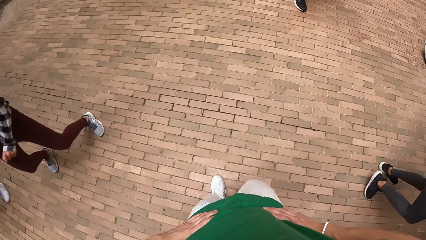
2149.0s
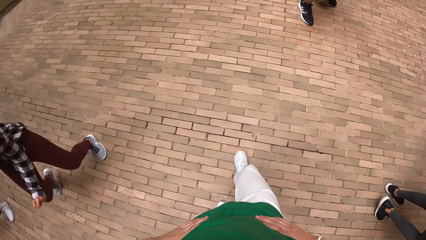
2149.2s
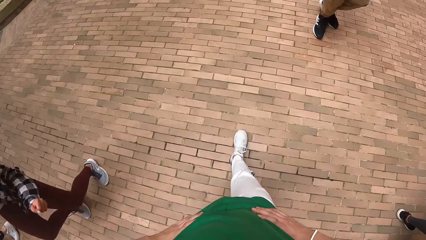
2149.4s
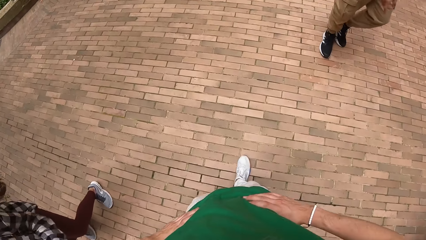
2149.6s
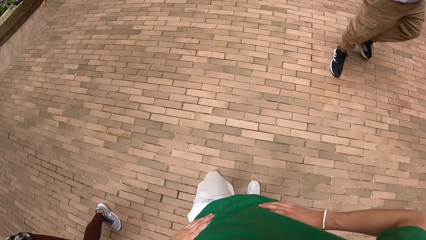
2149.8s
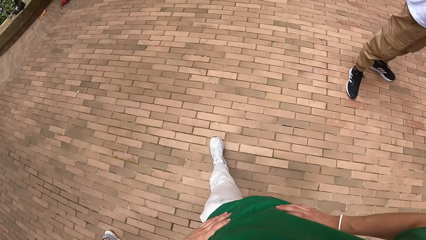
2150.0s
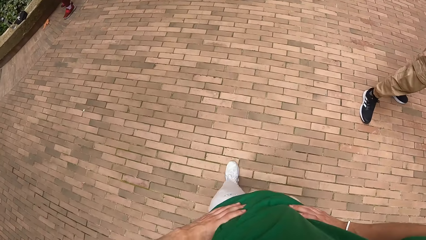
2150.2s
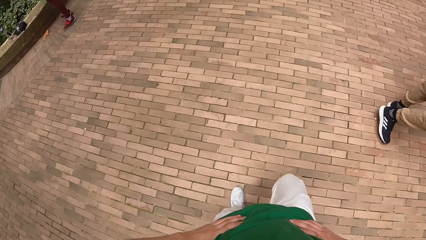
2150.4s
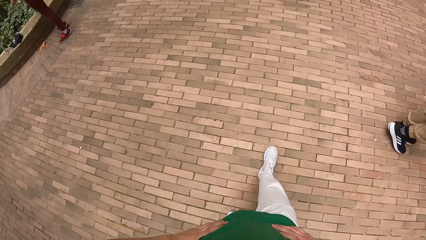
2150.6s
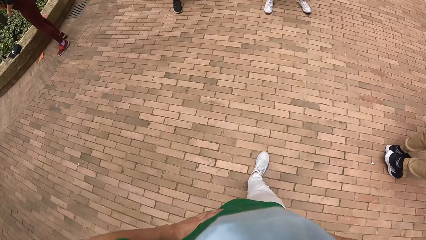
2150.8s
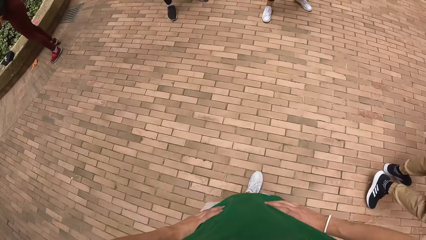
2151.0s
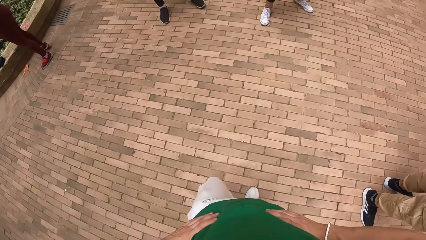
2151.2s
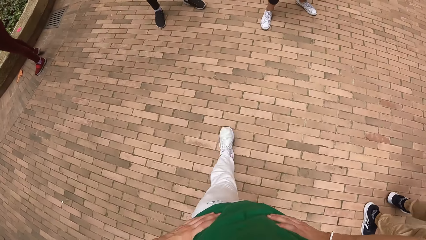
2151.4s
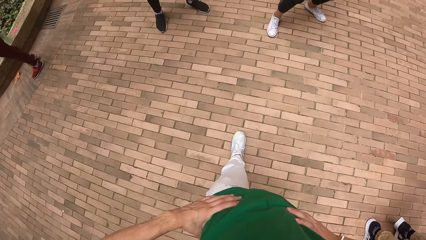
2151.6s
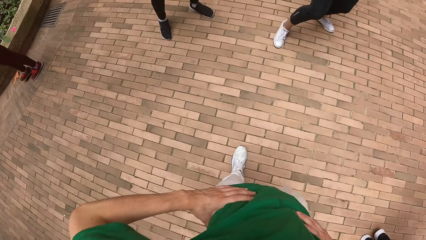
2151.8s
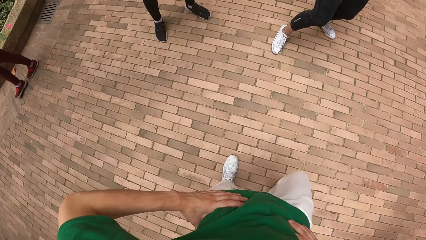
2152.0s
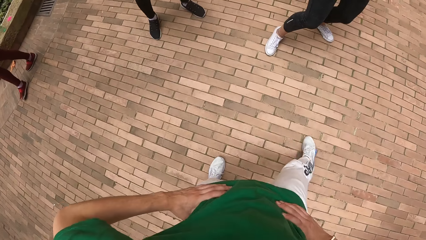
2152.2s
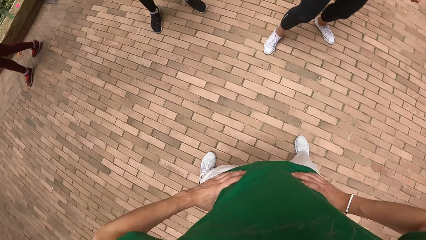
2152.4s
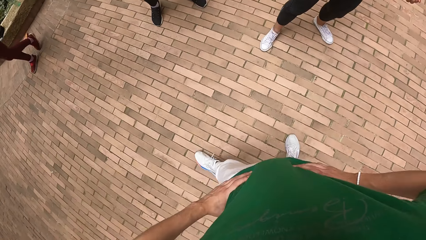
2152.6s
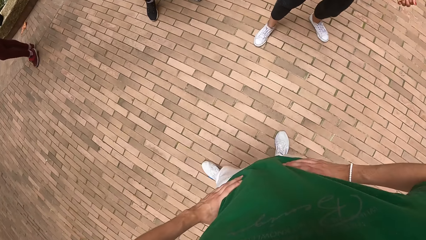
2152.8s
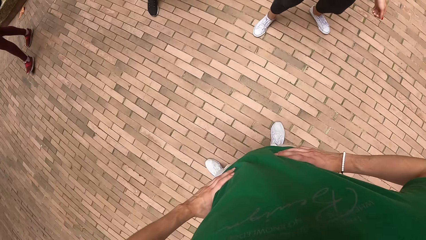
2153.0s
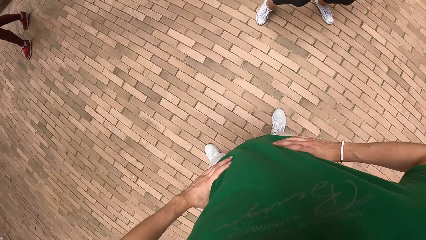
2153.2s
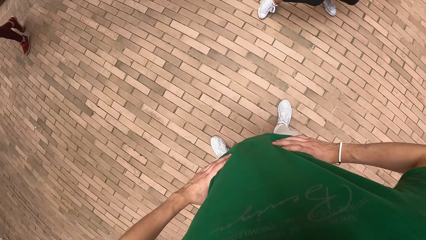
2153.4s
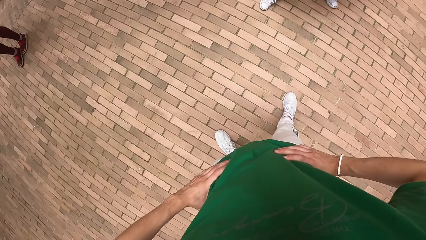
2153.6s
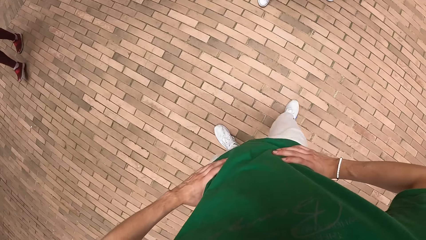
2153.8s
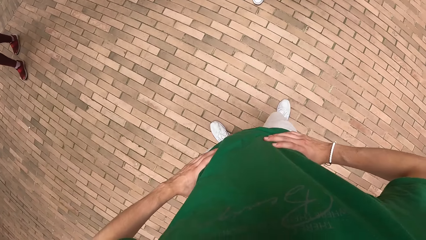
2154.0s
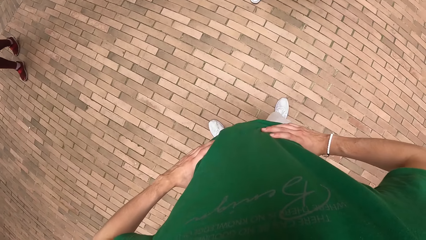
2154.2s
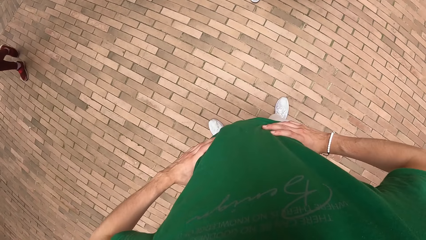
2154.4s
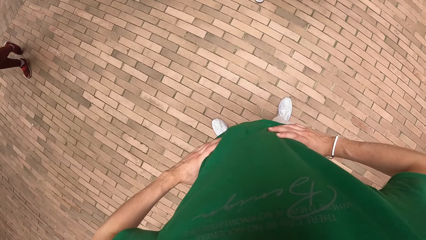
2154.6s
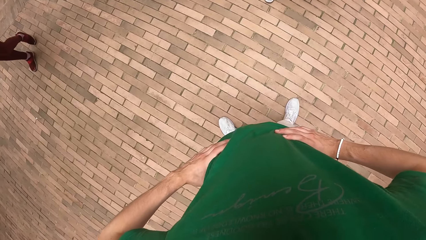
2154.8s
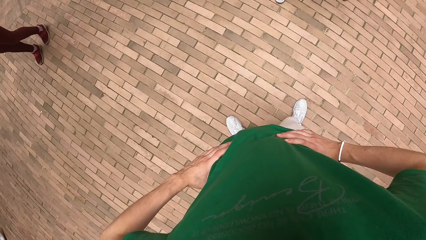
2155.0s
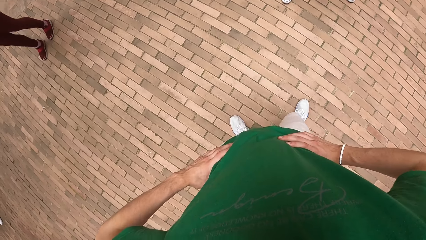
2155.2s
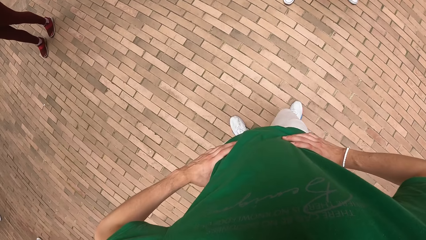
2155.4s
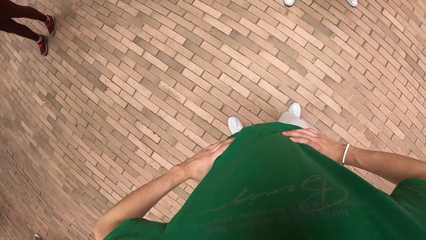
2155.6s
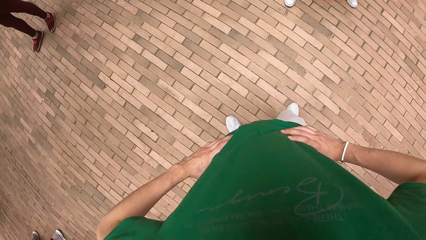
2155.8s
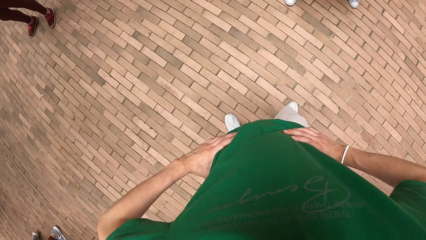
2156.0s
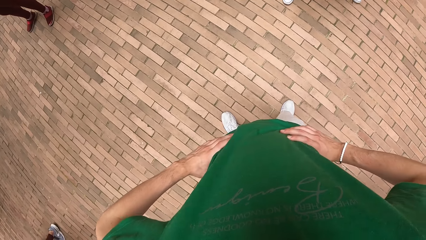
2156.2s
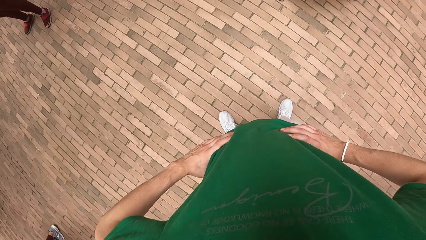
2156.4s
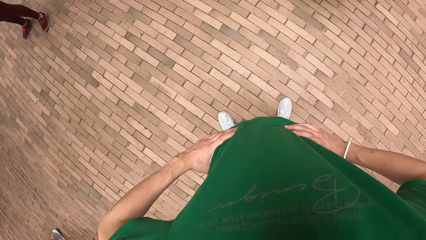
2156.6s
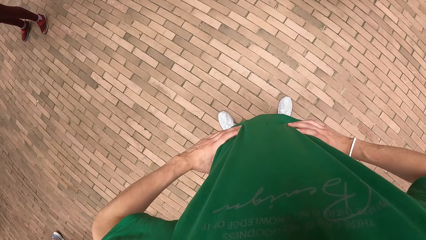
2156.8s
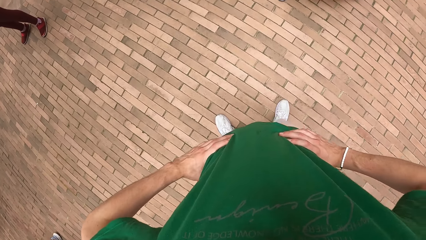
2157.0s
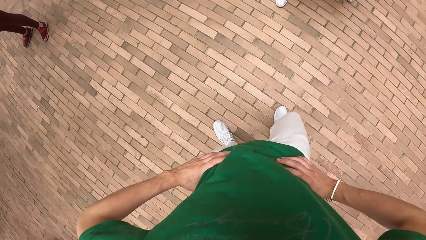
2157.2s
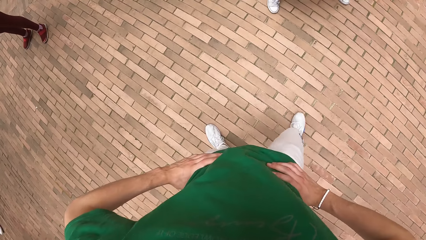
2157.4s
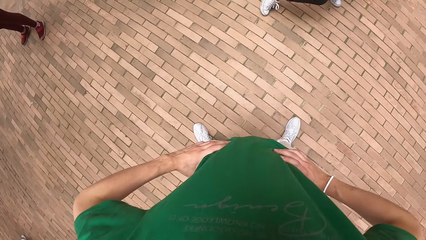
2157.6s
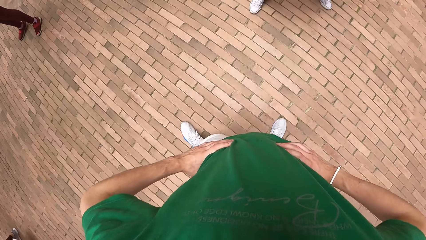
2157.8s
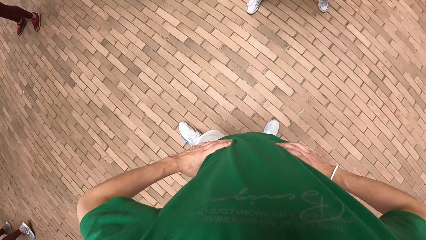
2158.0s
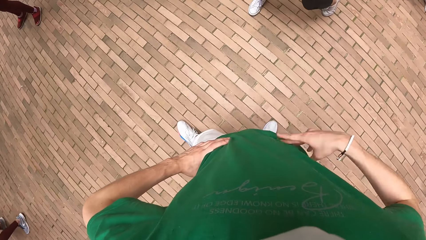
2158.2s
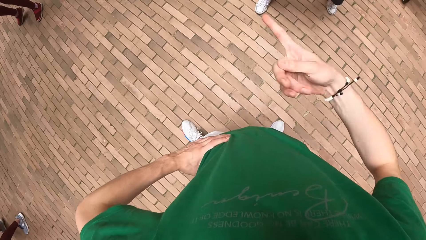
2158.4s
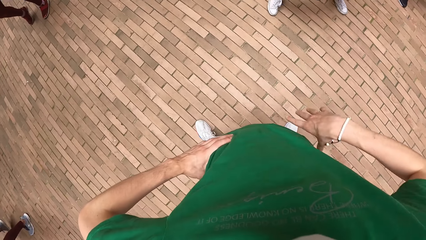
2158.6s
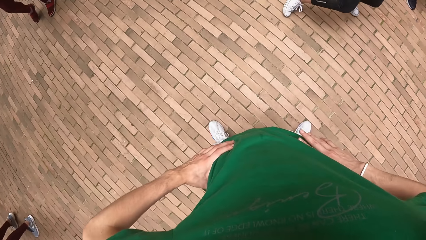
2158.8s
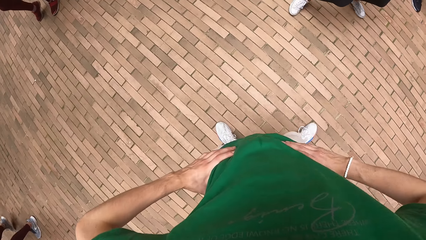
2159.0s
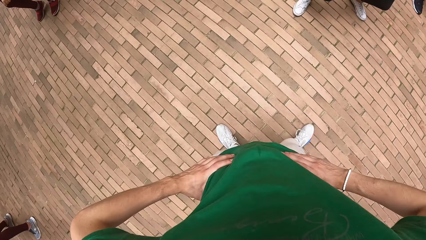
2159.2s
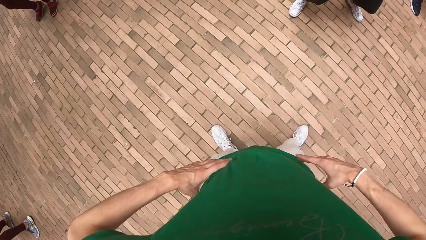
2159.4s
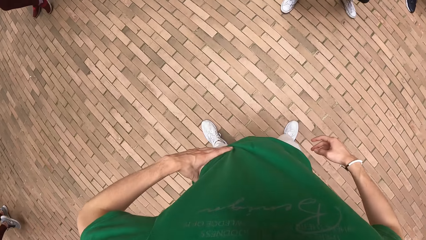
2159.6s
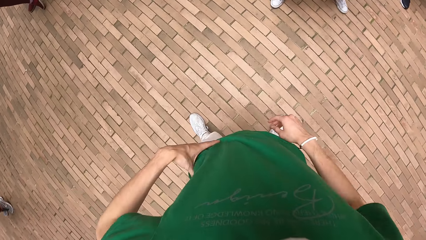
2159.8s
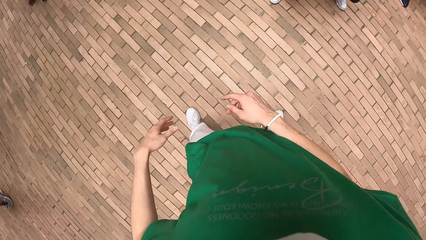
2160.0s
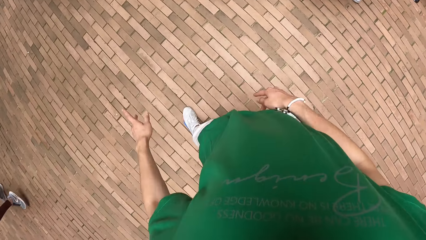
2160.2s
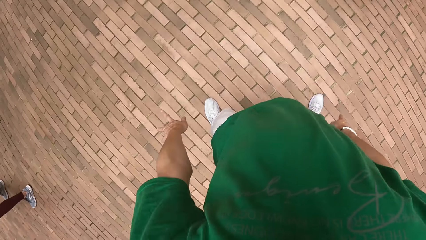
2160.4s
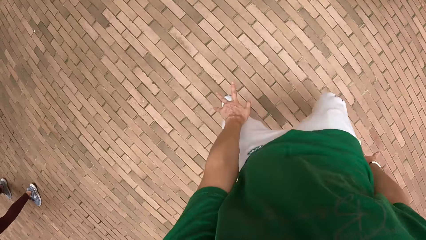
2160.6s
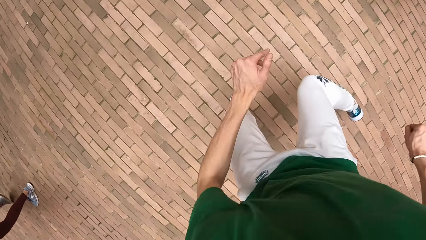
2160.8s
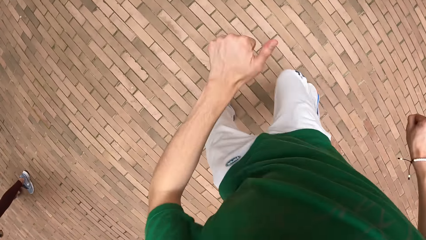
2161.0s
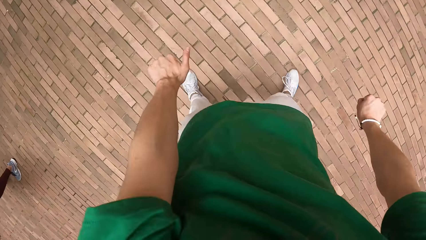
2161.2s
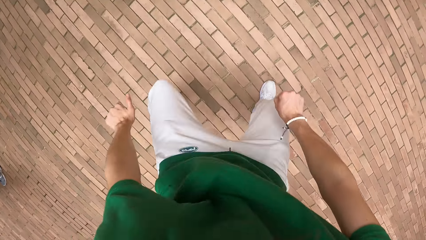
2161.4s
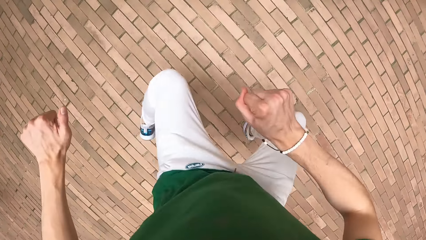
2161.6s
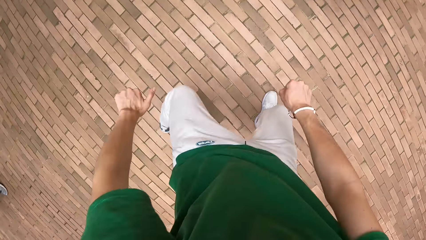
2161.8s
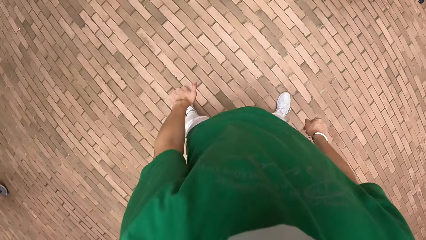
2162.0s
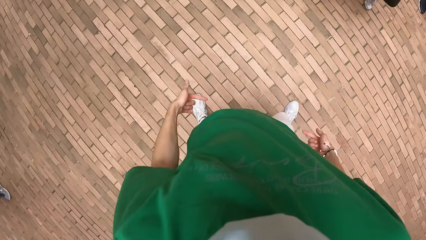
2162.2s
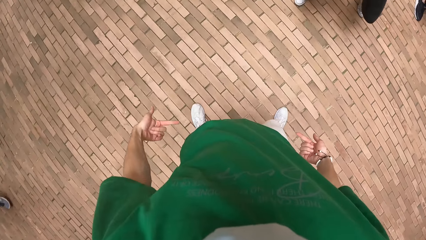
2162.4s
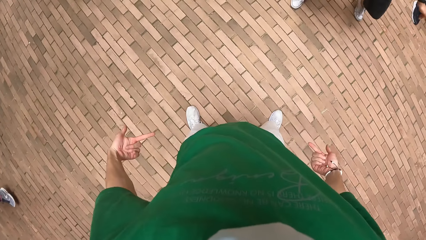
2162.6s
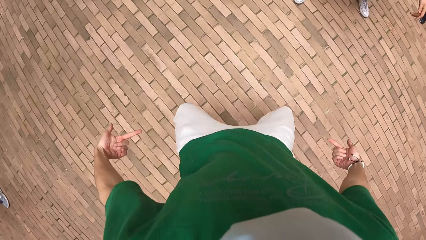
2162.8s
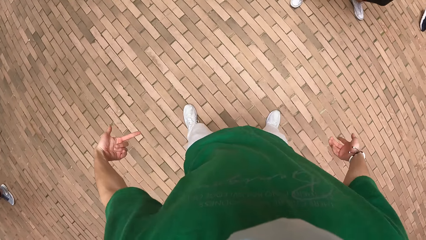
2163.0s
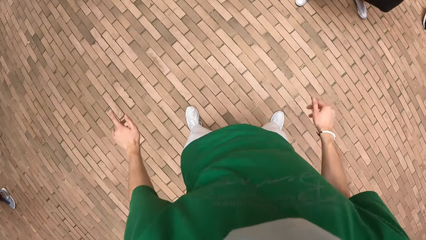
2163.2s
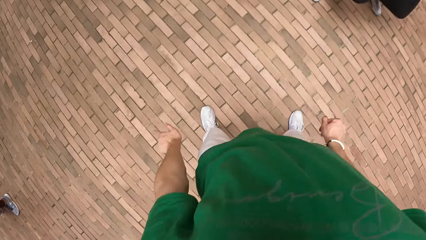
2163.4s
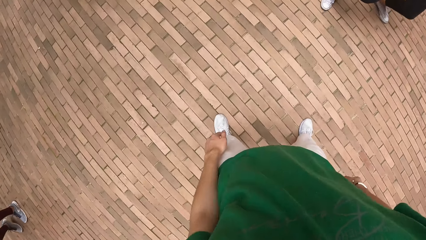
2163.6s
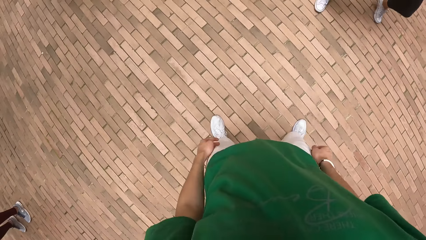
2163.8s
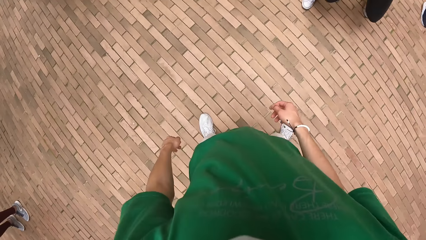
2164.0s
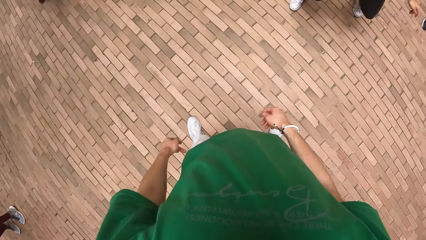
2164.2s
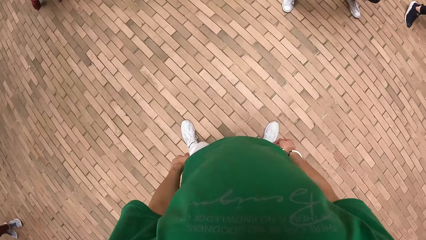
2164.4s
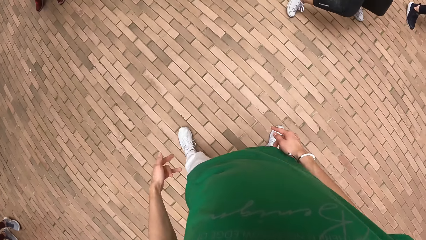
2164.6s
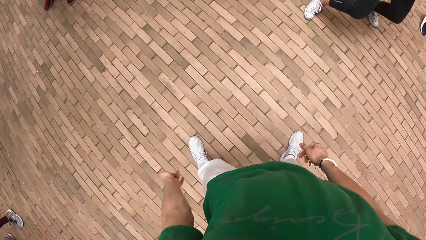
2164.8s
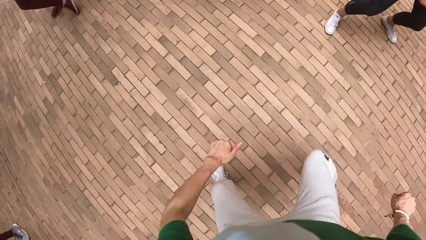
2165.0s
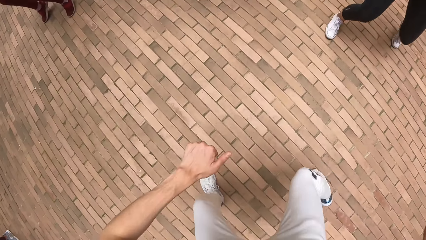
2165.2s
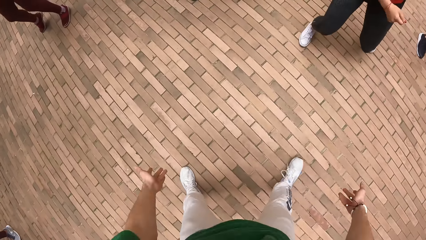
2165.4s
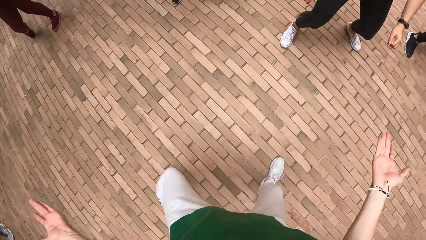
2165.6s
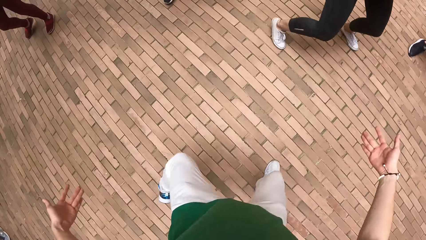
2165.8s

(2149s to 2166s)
A woman dances. The camera wearer walks. They stand. They dance. They swing both hands.
